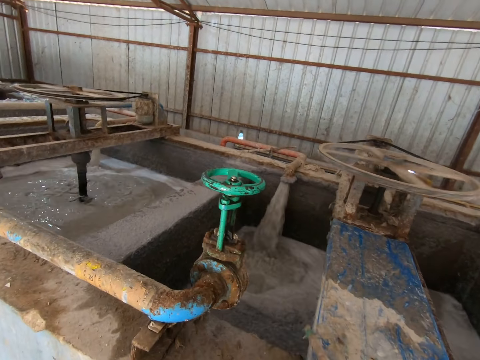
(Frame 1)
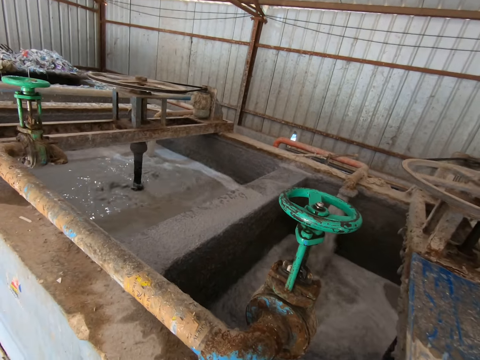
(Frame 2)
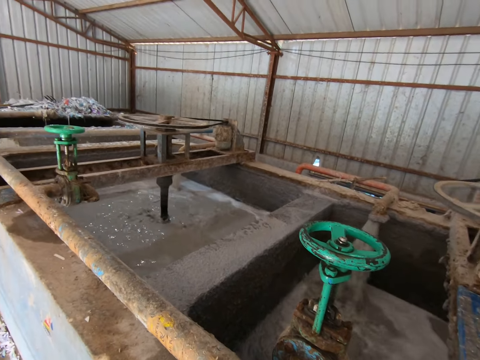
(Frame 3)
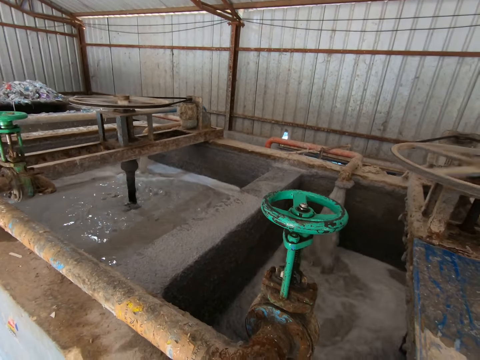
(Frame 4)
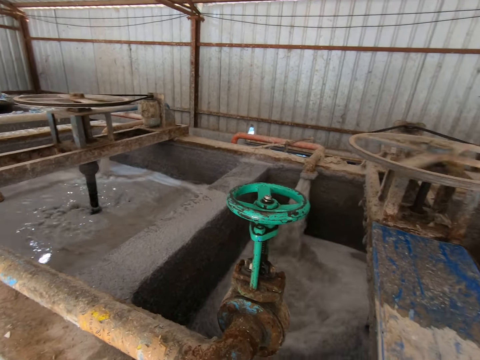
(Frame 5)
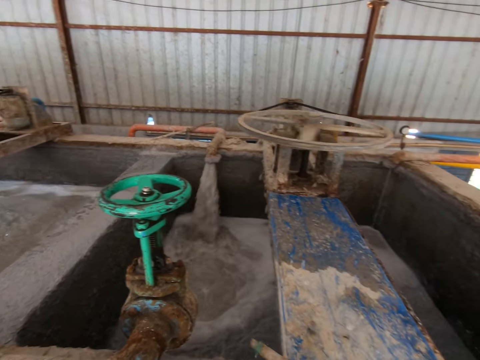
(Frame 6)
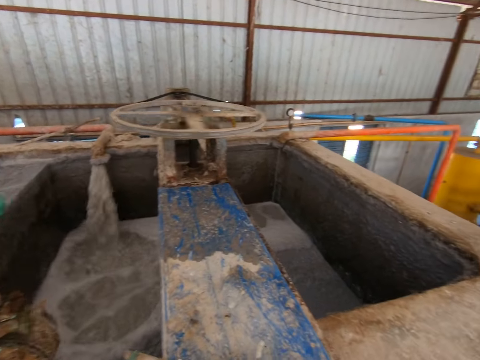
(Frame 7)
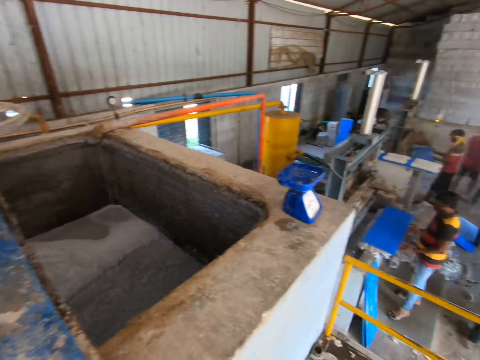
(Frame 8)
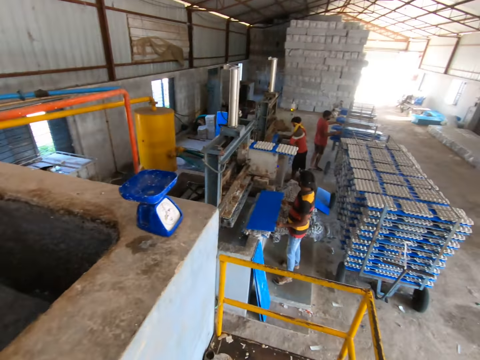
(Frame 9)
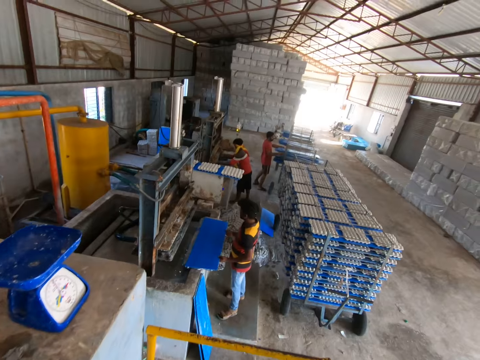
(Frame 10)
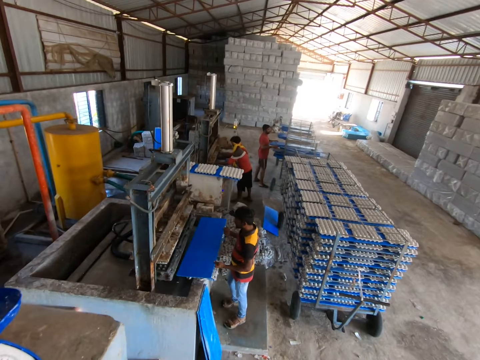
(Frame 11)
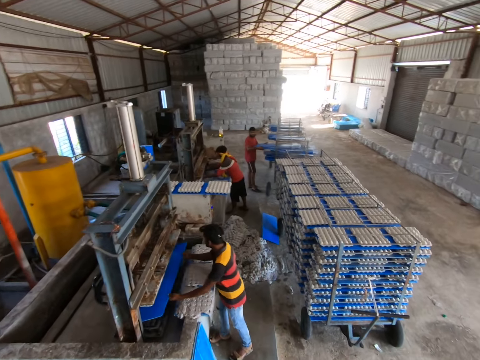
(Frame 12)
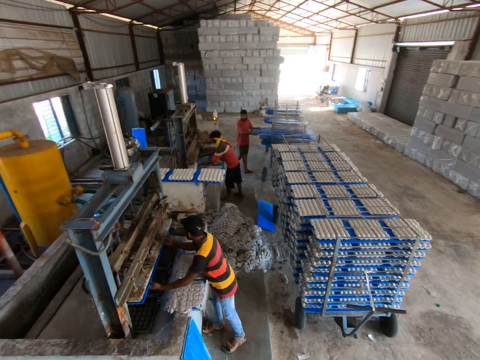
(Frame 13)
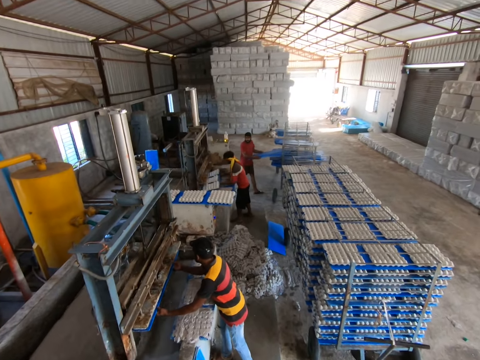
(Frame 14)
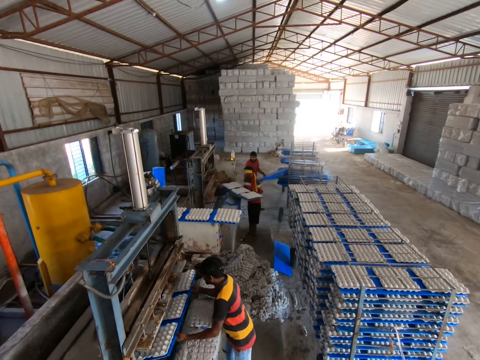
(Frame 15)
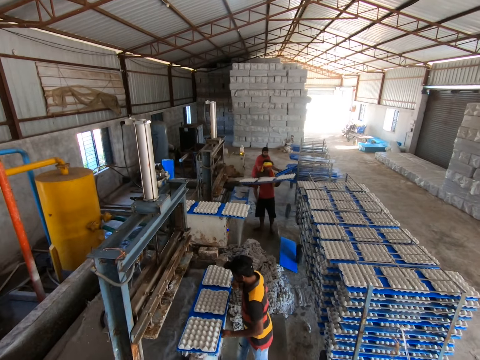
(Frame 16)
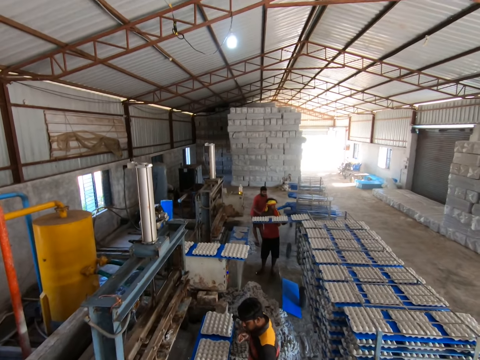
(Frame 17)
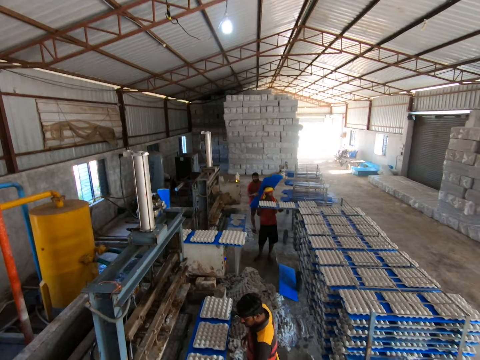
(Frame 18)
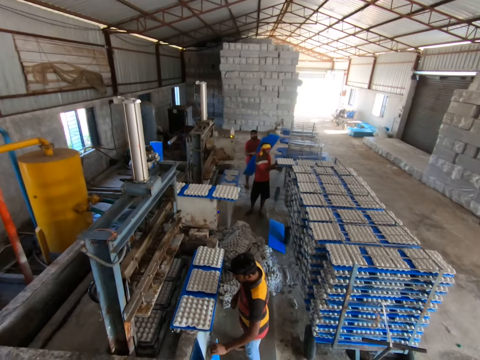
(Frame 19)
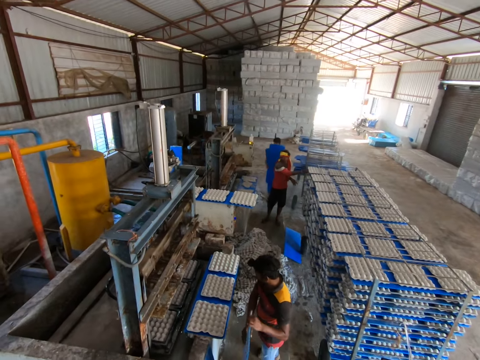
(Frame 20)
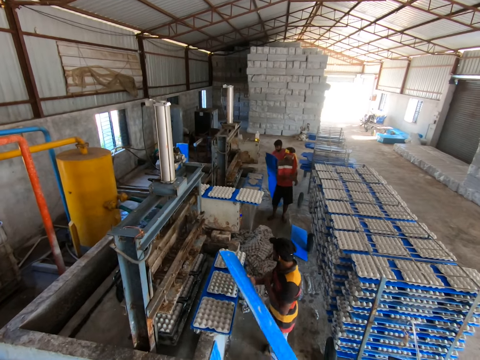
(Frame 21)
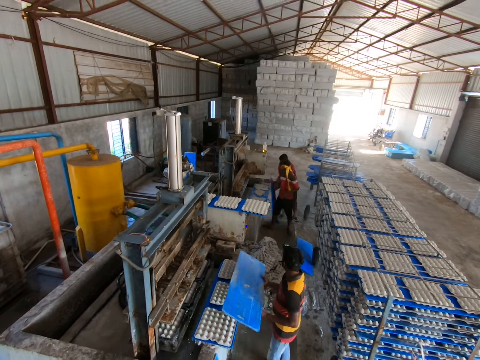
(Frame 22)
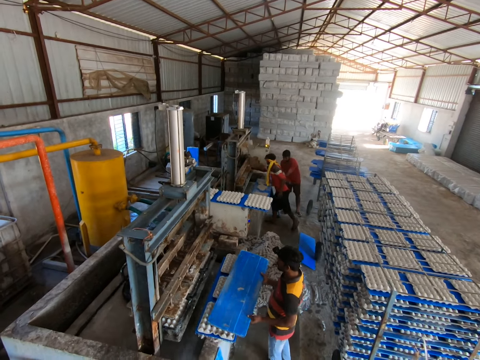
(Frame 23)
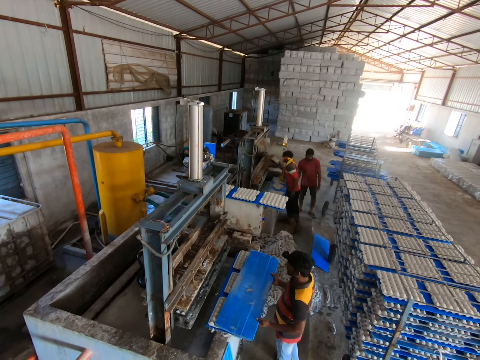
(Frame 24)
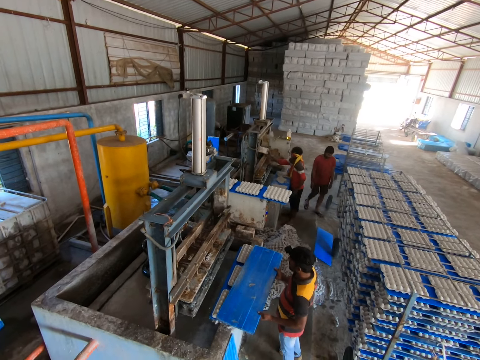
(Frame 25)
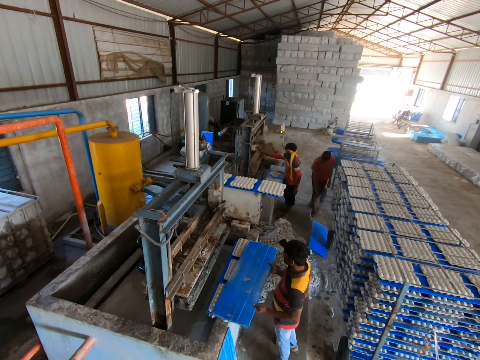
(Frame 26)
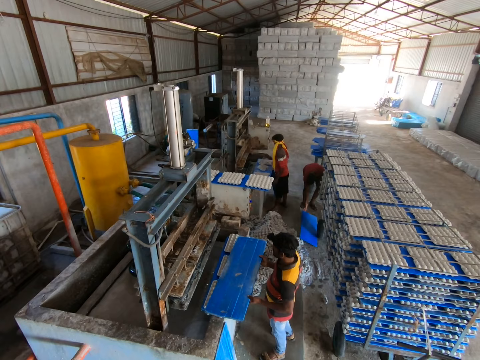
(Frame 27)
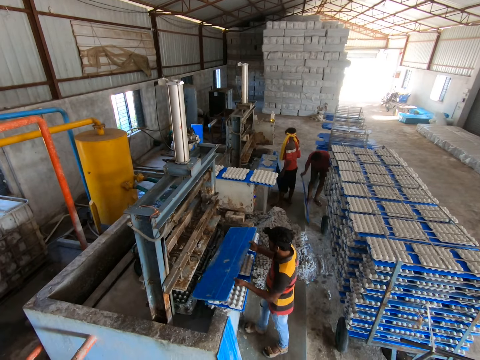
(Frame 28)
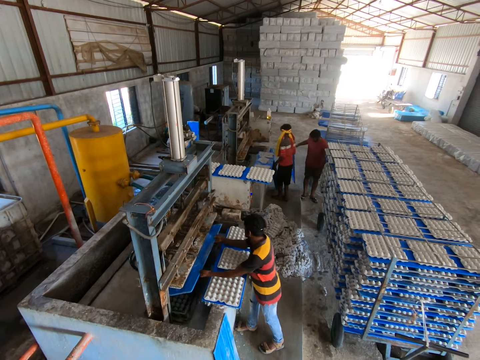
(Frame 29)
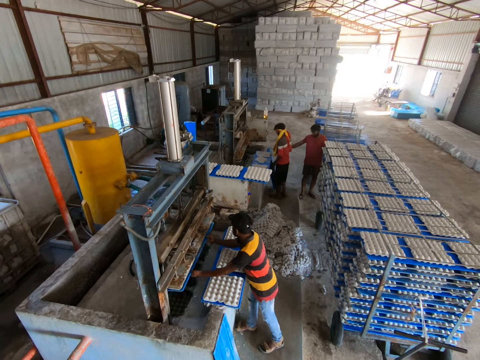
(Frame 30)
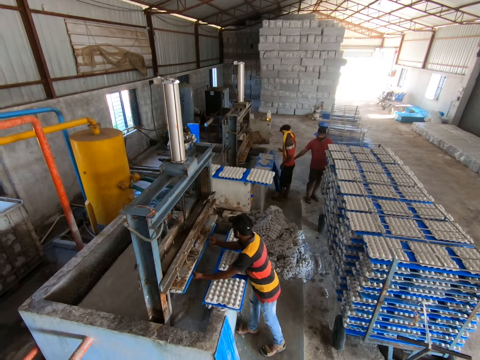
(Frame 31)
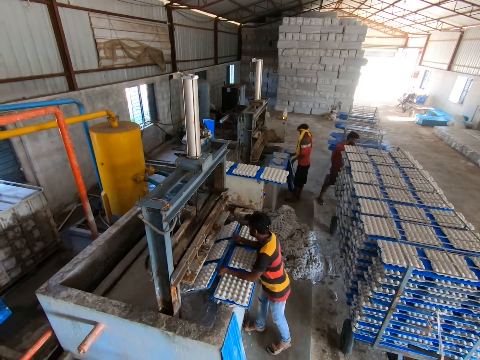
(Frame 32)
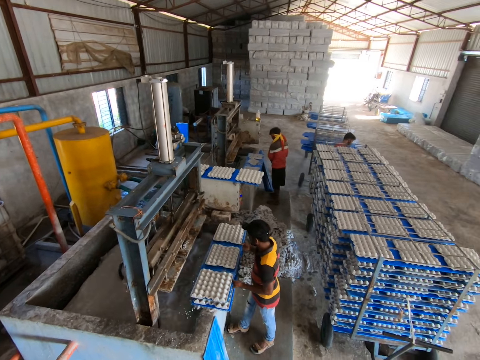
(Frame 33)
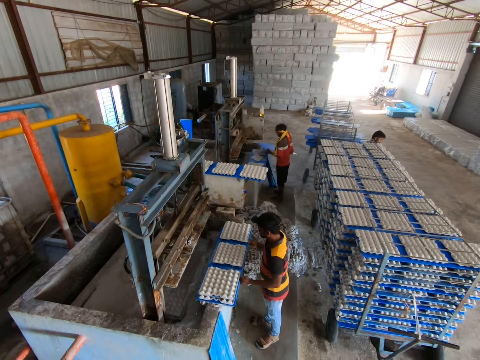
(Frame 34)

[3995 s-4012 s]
The first man holds some sheets from the rack with his hands and pulls the sheets from the rack with his hands. The second man passes a sheet to the egg tray machine with his hands. The third man passes a sheet with egg trays from the egg tray machine to the rack with his hands. The second man passes a sheet with egg trays from the egg tray machine to the platform with his hands. The camera wearer interacts with the third man. They talk in the workshop. The second man picks a sheet from the floor with his hands. The first man drops the sheets on the floor with his hands. The third man picks a block beside the egg tray machine with his right hand and places the block on the tray machine with his right hand. The first man picks a sheet on the floor with his right hand. The second man passes the sheet to the egg tray machine with his hands. The first man gives the sheet to the third man with his right hand. The third man drops the sheet upright on the floor with his hands and picks a sheet from the floor with his hands. The second man passes the sheet with egg trays from the egg tray machine to the platform with his hands.

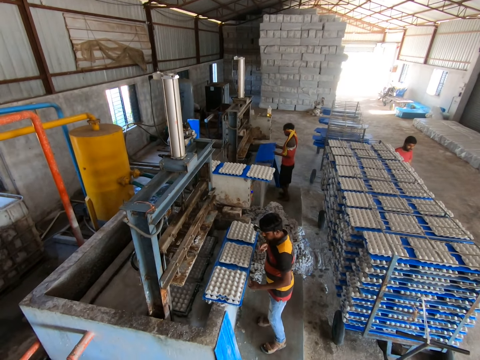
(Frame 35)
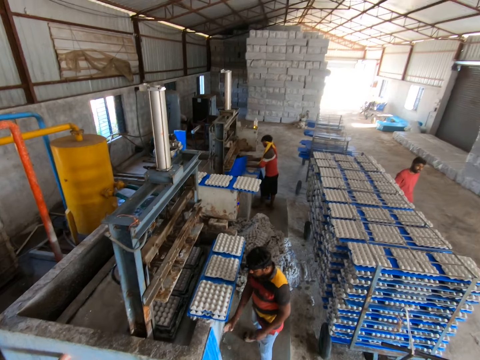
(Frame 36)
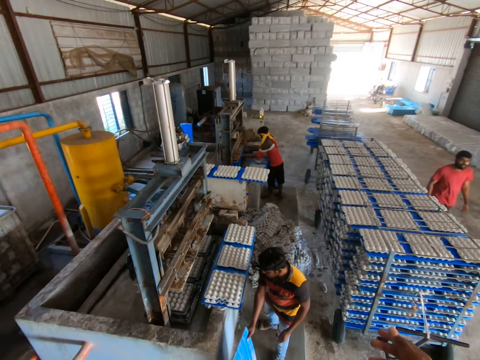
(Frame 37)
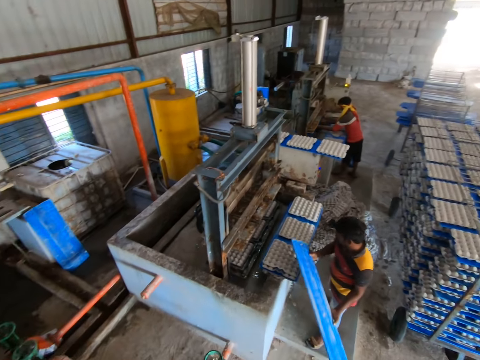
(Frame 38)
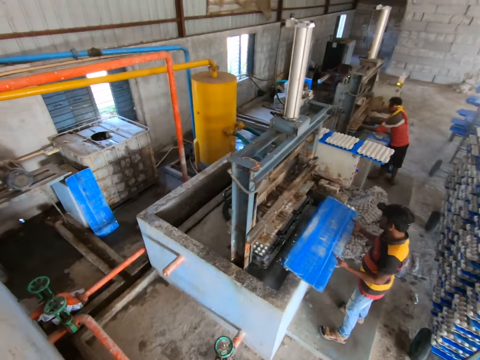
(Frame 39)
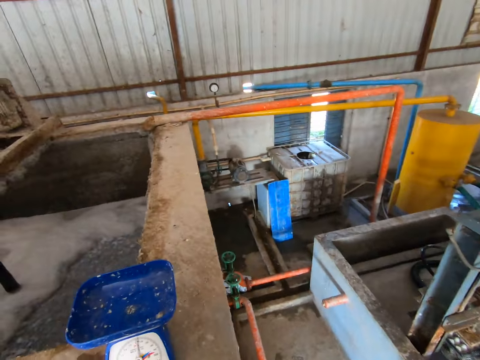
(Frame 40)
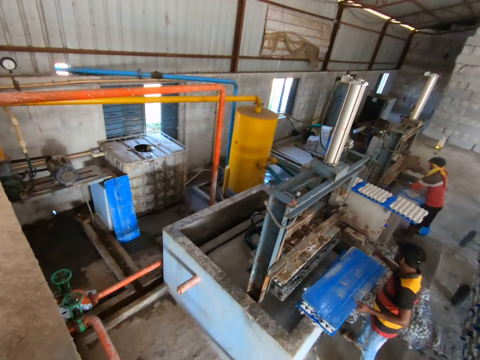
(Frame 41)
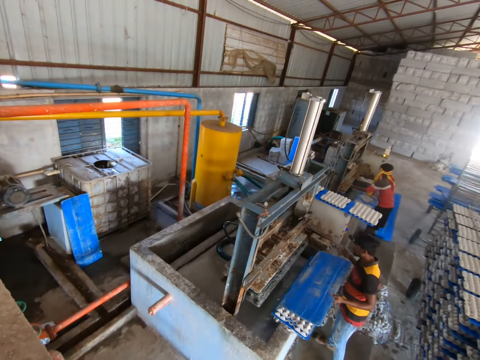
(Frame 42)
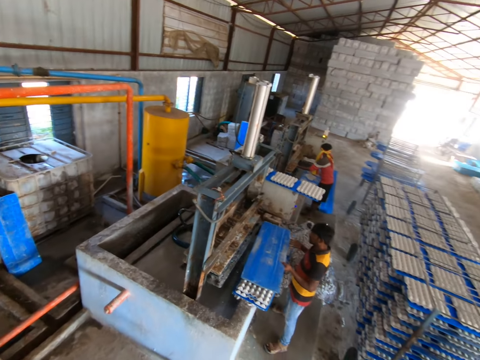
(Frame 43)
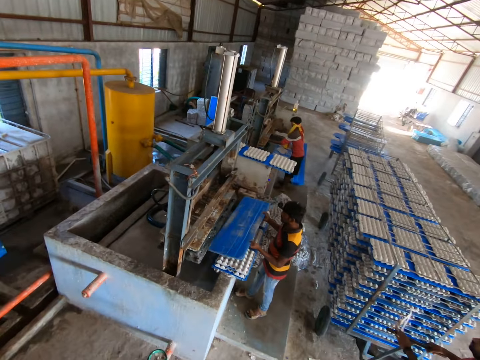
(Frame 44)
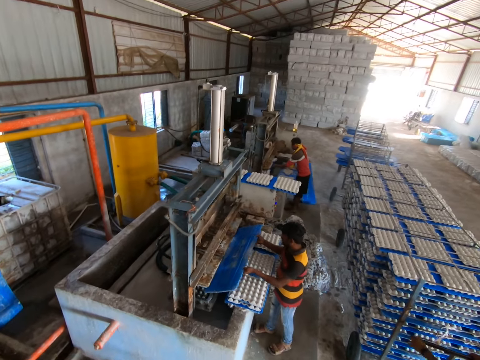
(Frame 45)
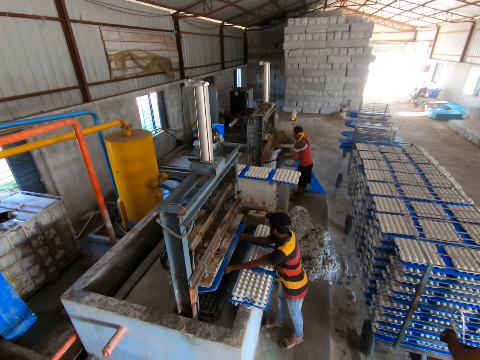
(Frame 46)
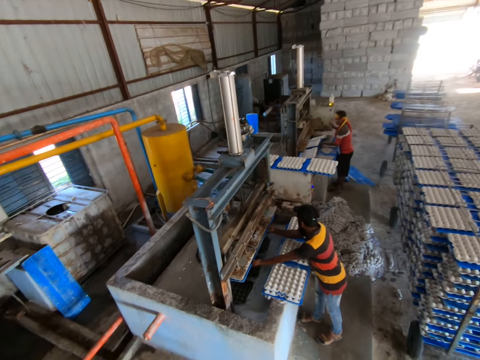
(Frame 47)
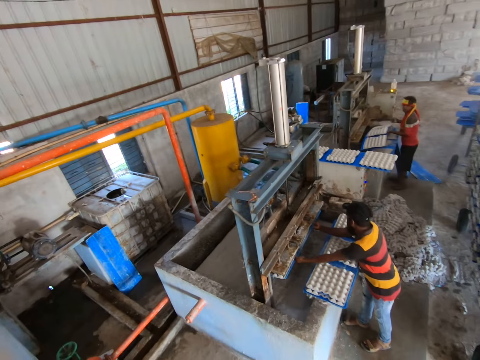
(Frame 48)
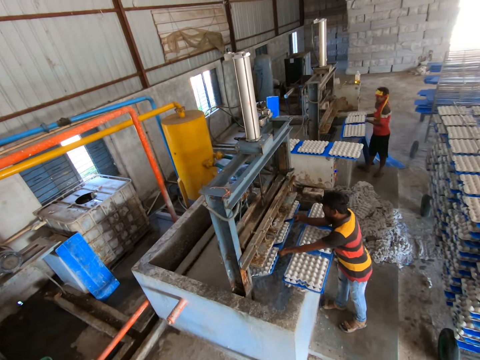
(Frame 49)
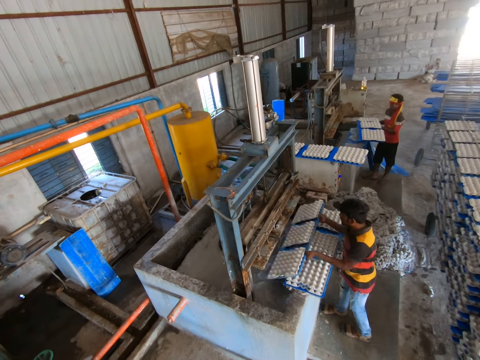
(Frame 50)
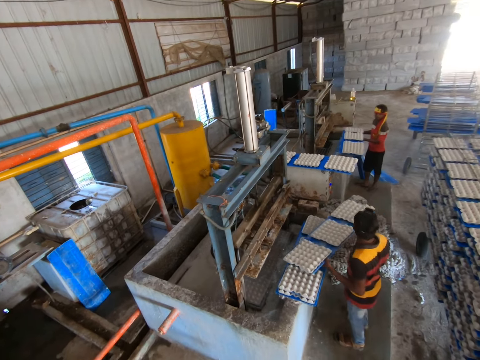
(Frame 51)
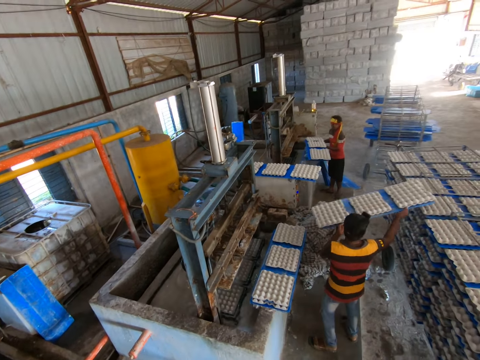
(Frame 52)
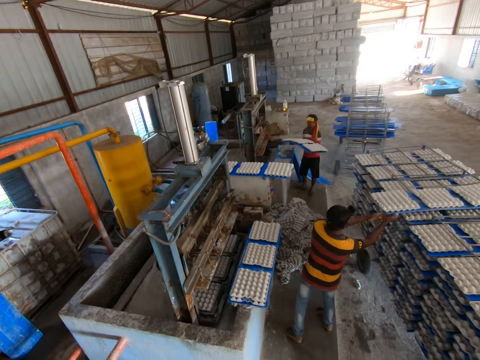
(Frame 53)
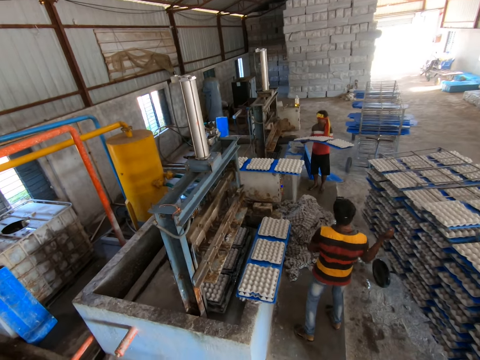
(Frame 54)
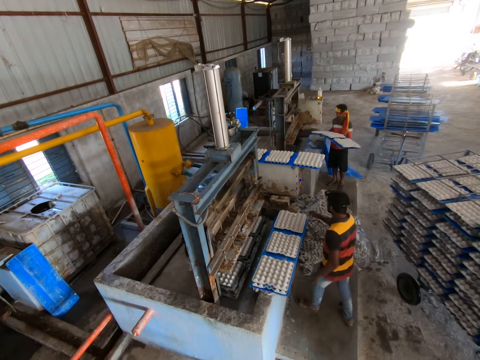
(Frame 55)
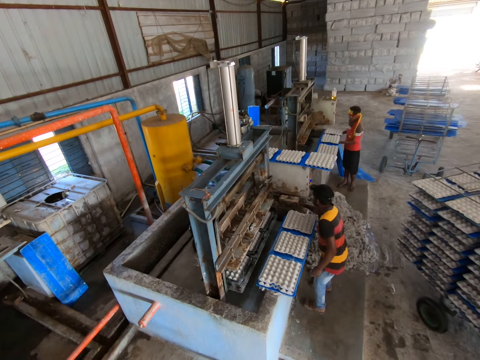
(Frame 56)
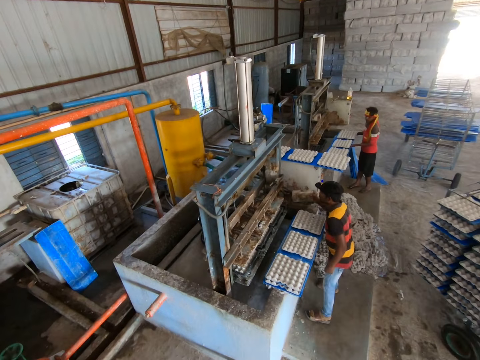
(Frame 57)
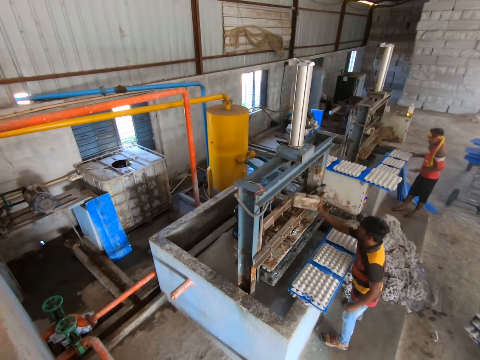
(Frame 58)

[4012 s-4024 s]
The third man passes the sheet to the egg tray machine with his hands. The camera wearer interacts with the second man. The second man picks a sheet from the floor with his hands, drops the sheet on the platform with his hands, and picks the sheet from the platform with his hands. The first man holds the rack with egg trays with his hands. The second man passes the sheet to the egg tray machine with his hands. The third man passes the sheet with egg trays from the egg tray machine to the platform with his hands. The first man pulls away the rack with egg trays with his hands. The second man passes the sheet with egg trays from the egg tray machine to the rack with his hands. The third man raises the sheet with egg trays from the platform with his hands. The second man picks a block beside the egg tray machine with his right hand. The third man drops the sheet with egg trays on the platform with his hands.
